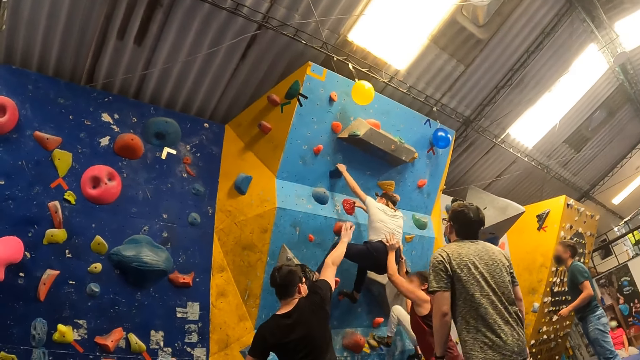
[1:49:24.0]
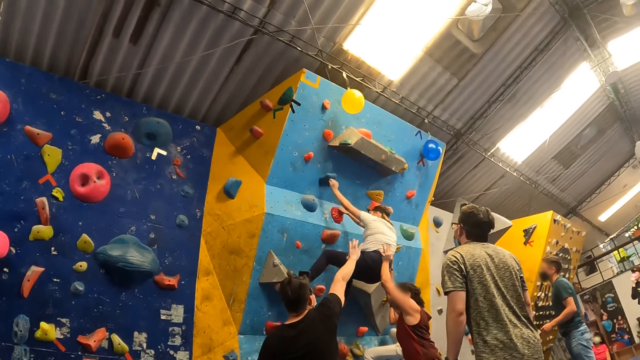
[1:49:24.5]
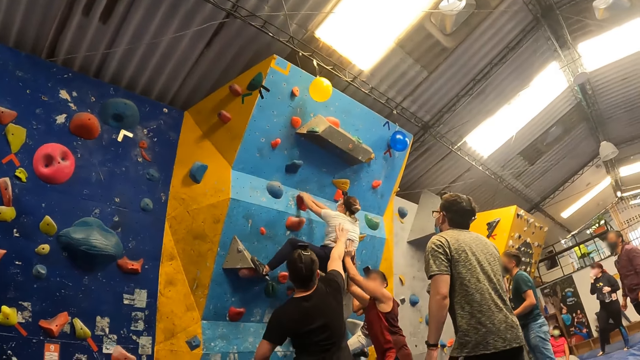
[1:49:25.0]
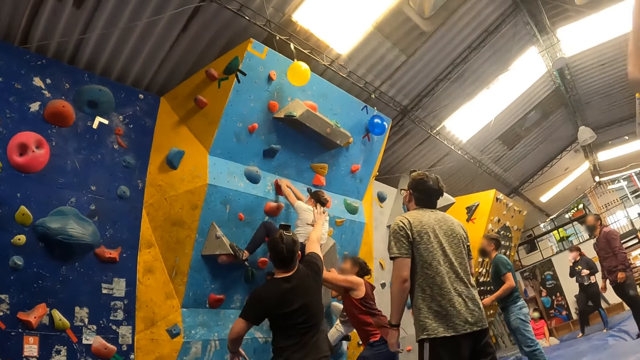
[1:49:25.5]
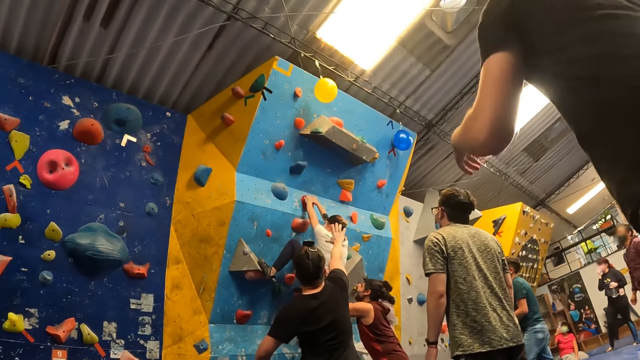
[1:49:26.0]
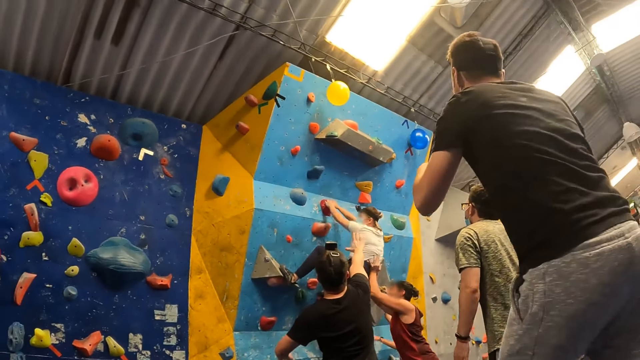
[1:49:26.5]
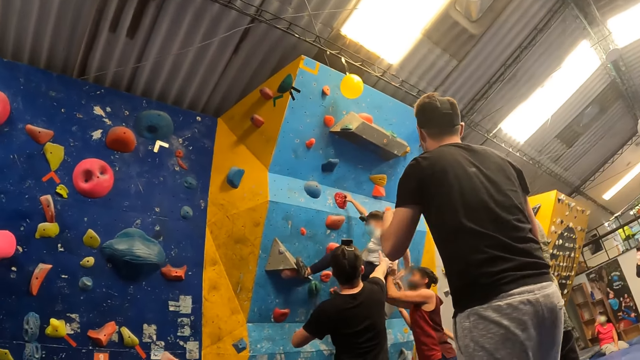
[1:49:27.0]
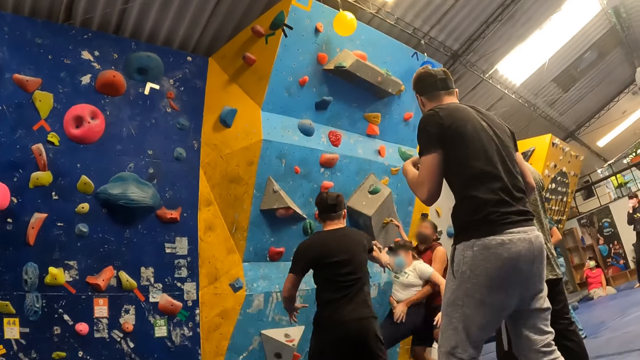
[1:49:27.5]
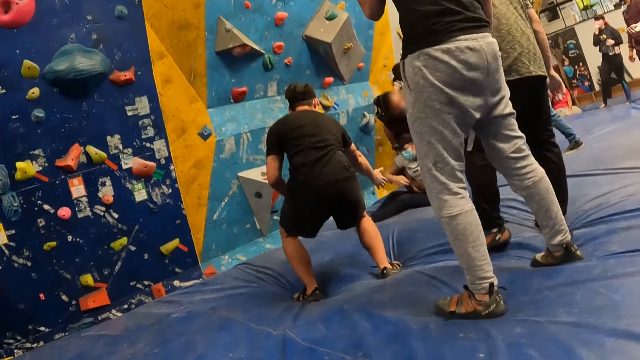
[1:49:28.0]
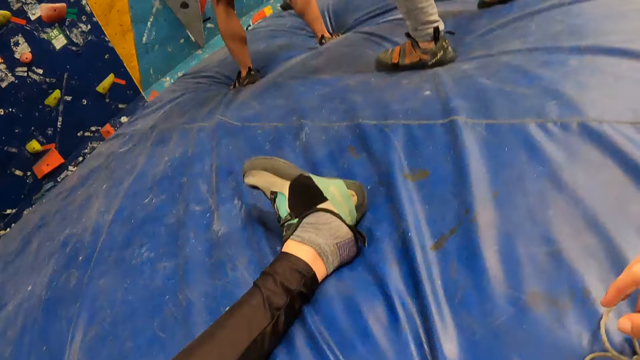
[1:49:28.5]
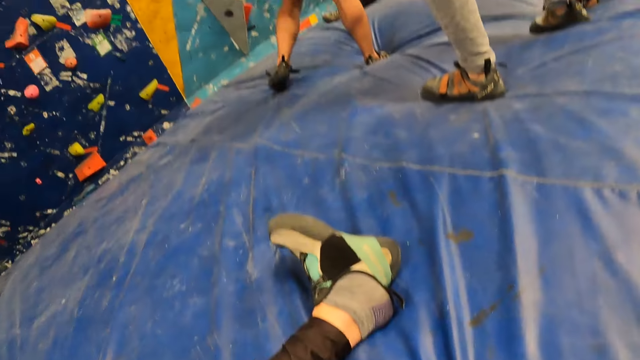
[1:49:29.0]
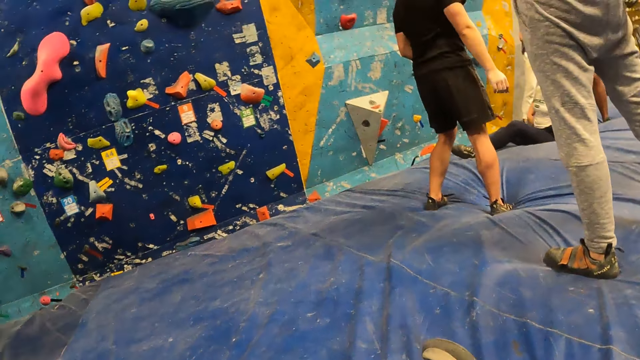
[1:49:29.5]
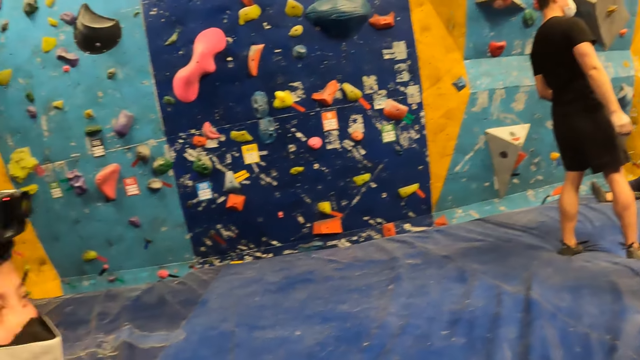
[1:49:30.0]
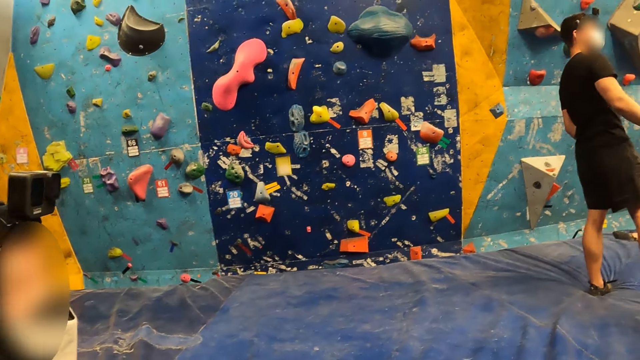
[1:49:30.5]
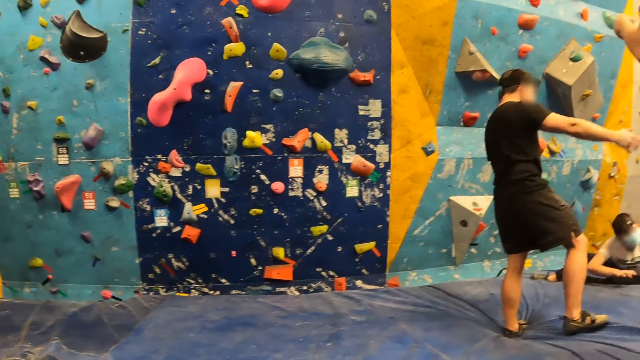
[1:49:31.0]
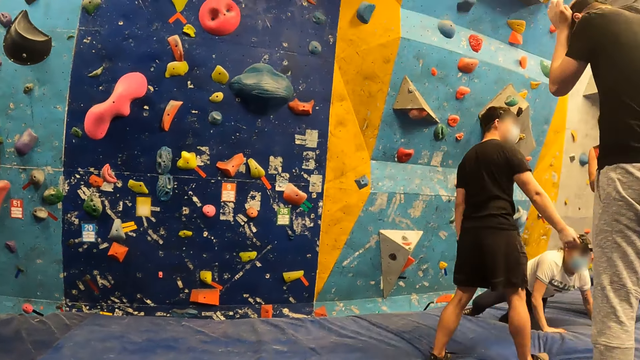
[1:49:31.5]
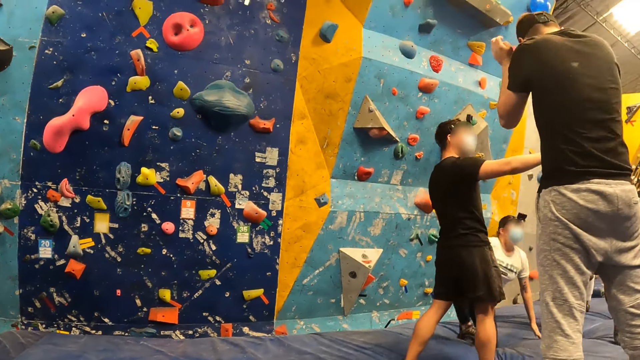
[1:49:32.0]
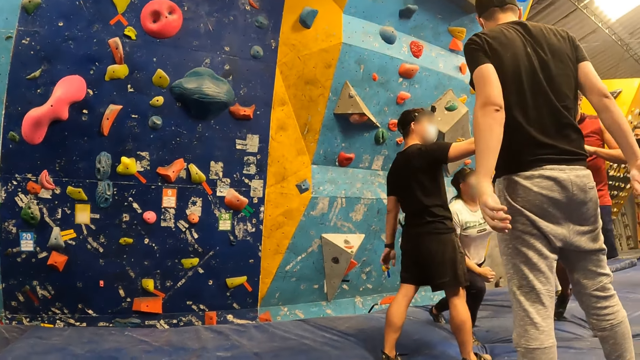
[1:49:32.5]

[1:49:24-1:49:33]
The woman falls from the bouldering wall. An instructor walks to the bouldering wall. Another woman falls from the bouldering wall.

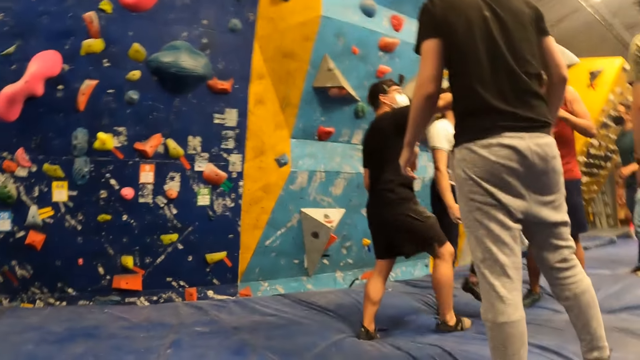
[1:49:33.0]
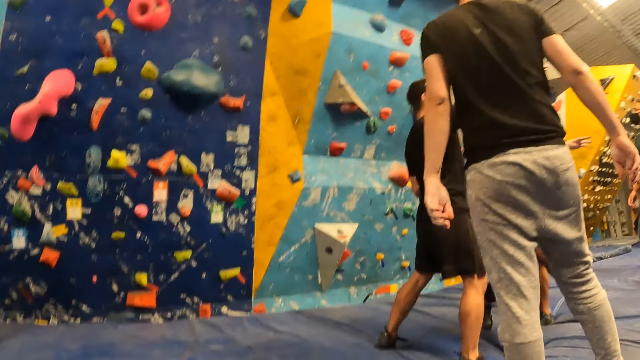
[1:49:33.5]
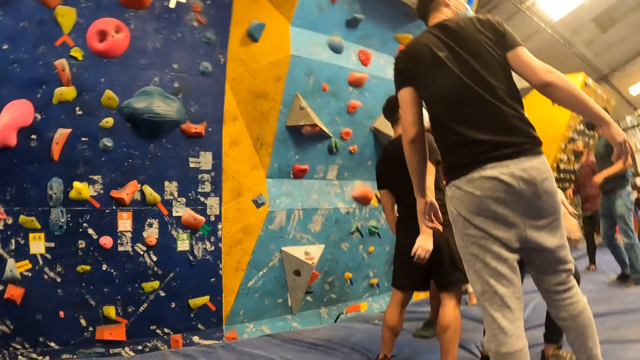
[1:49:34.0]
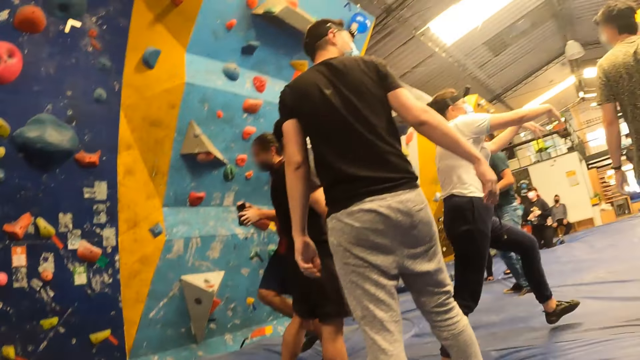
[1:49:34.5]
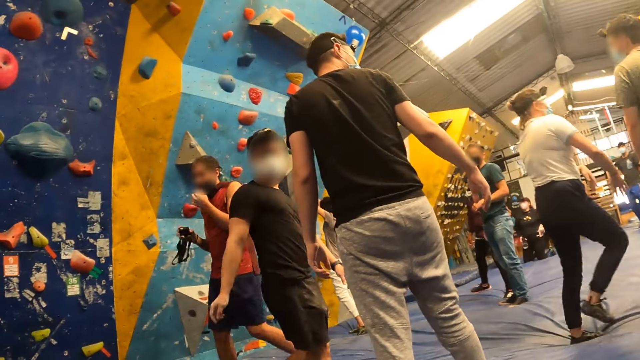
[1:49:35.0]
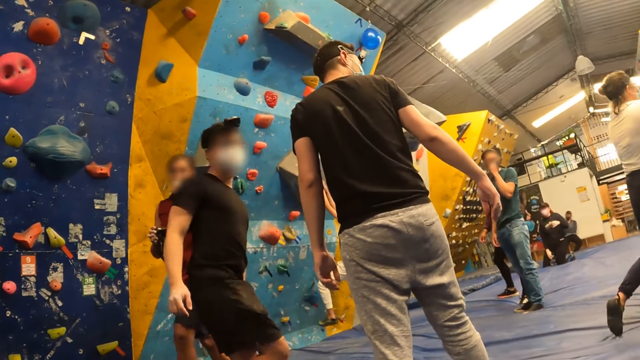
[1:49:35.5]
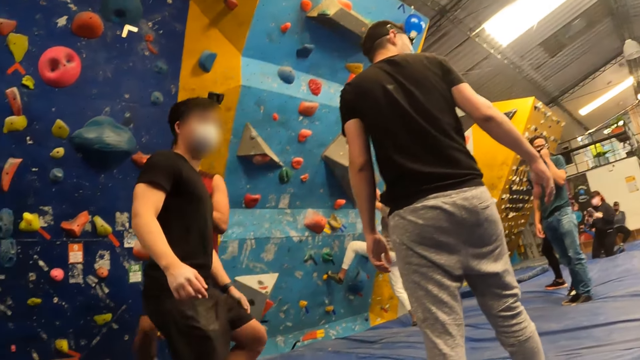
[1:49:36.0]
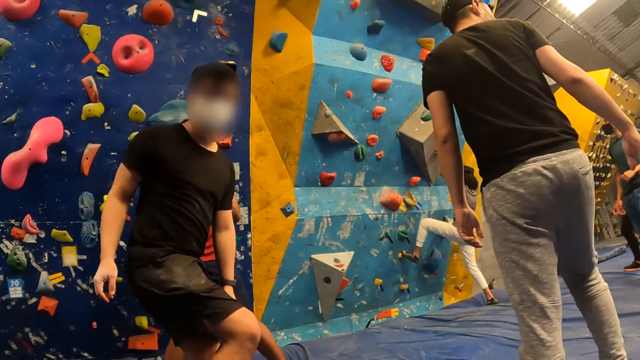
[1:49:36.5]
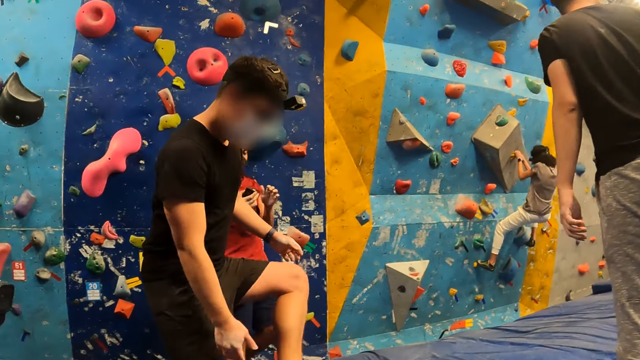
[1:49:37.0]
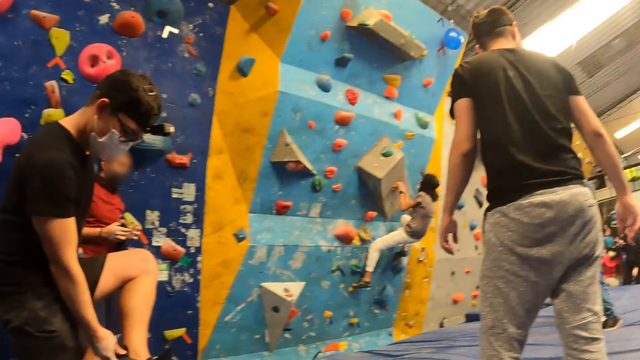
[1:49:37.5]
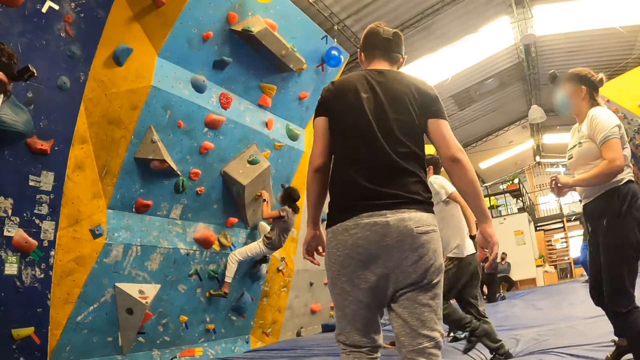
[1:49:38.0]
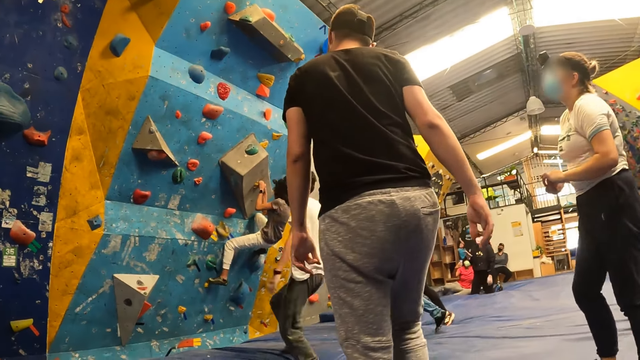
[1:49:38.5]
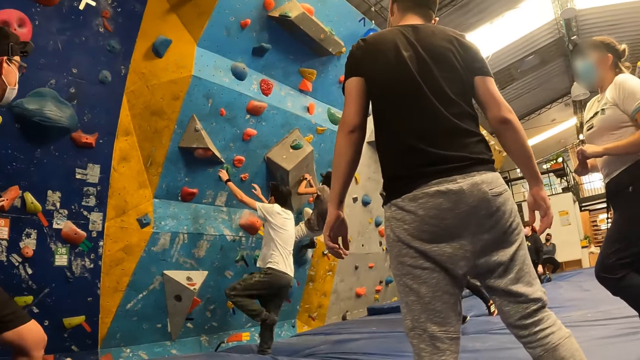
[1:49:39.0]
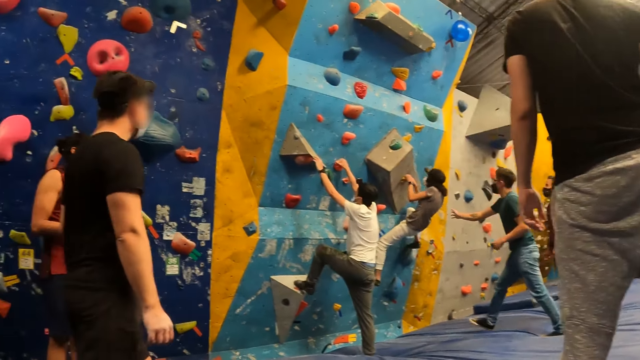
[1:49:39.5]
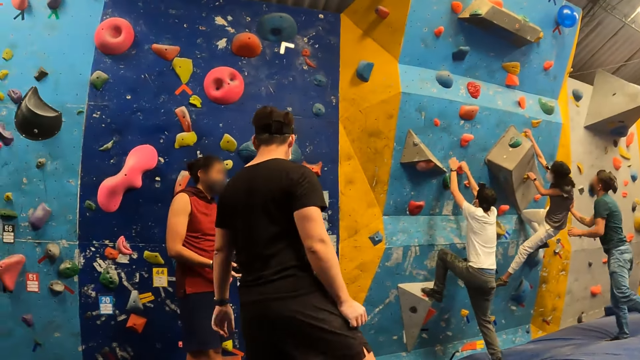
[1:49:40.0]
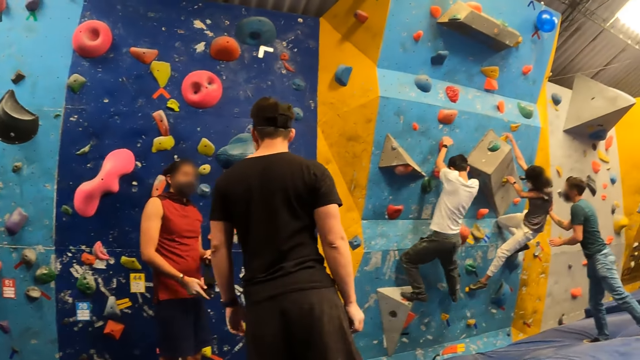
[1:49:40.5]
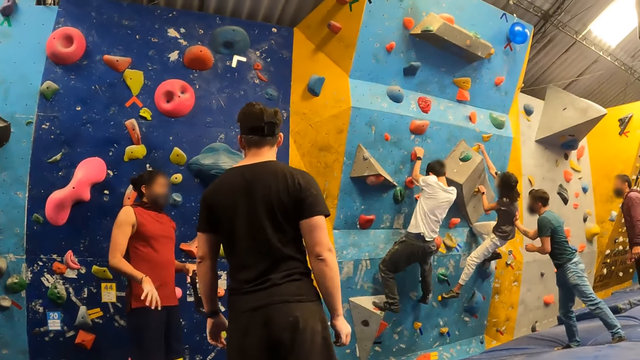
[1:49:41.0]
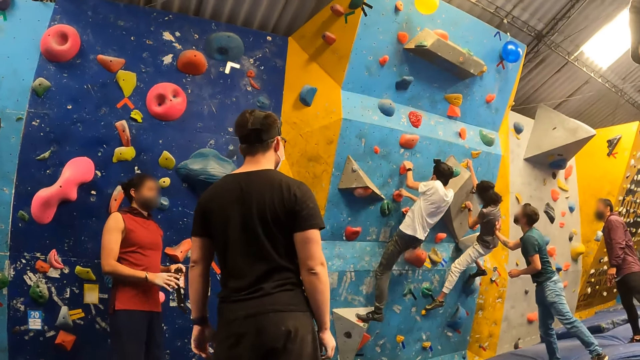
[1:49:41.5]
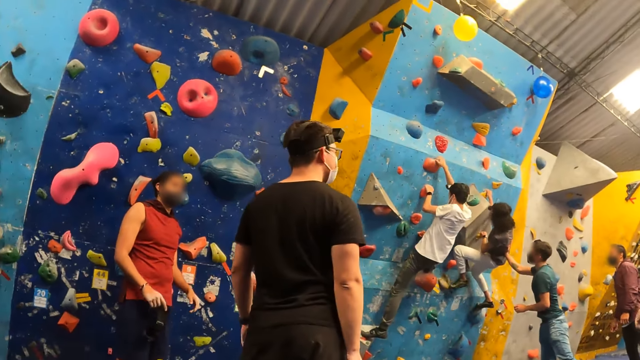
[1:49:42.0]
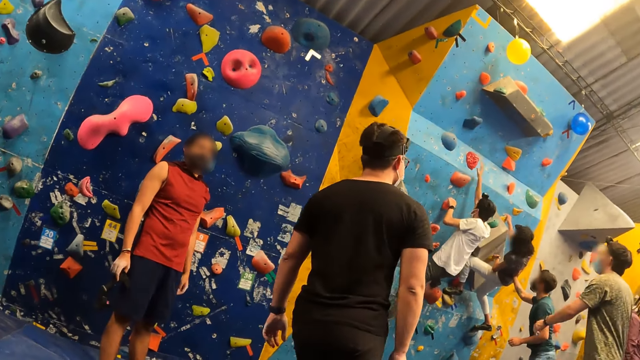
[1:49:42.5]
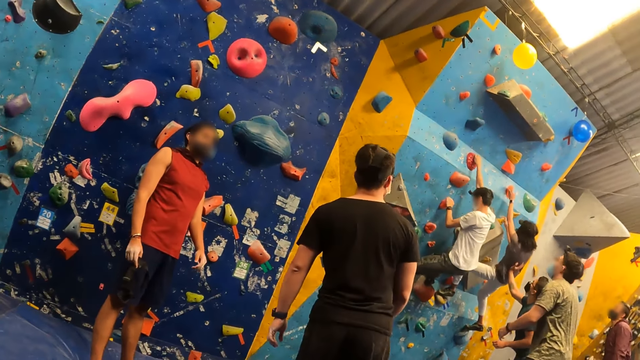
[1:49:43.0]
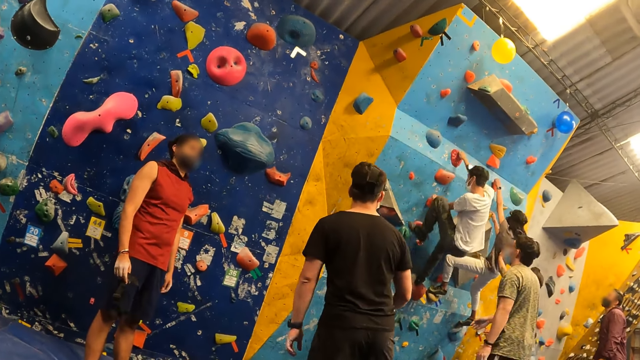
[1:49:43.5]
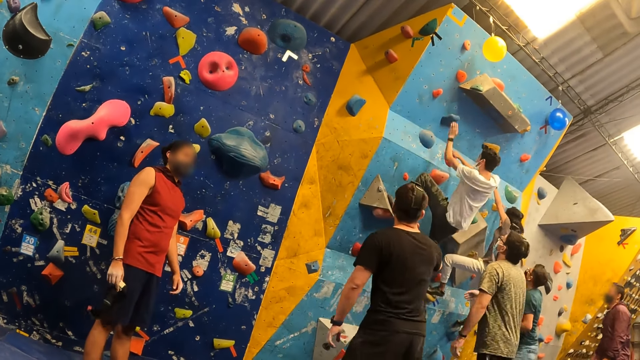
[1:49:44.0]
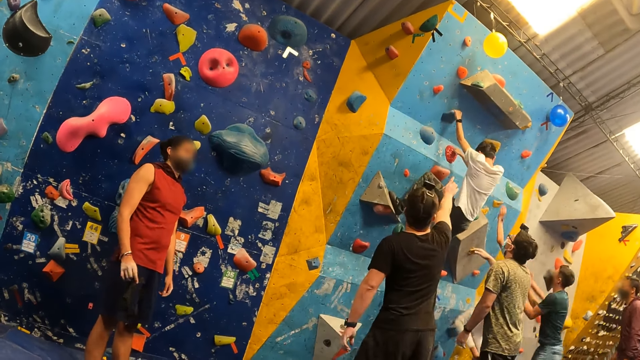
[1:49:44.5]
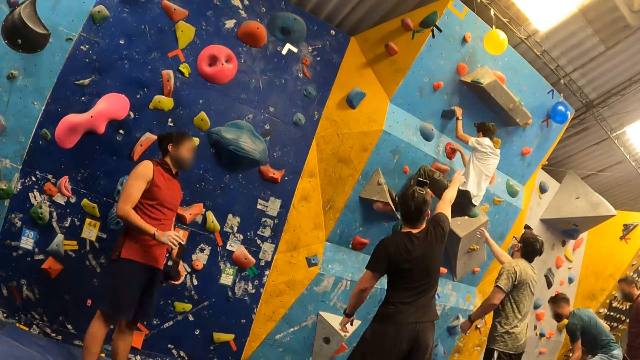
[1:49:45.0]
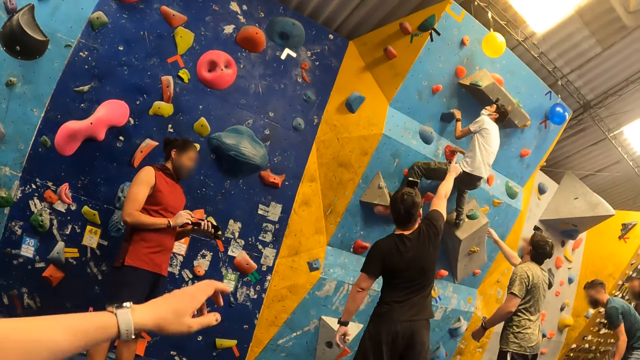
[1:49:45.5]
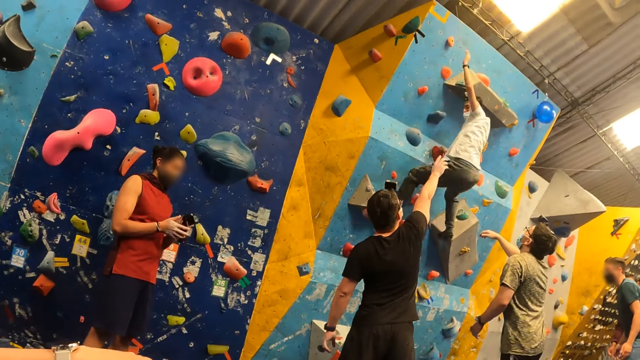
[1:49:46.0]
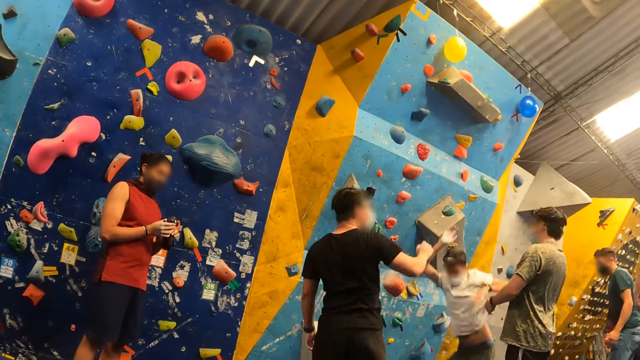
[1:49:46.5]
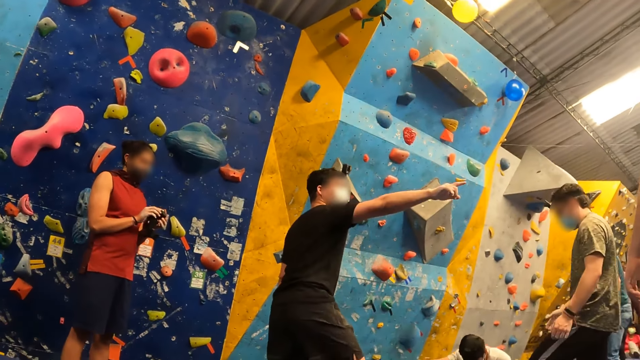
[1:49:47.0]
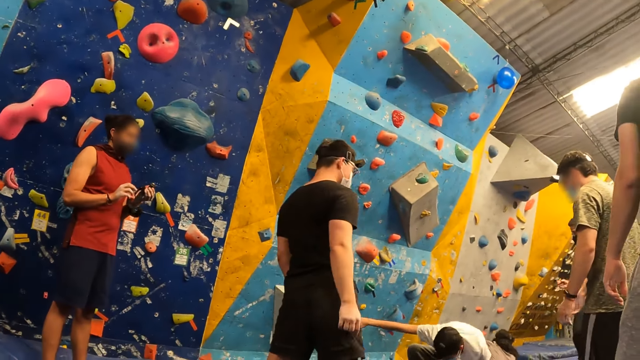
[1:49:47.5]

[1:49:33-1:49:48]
The woman climbs the bouldering wall. The camera wearer points with his hand. A man climbs the bouldering wall. The instructor instructs the woman up the bouldering wall. Two other instructors instruct the man up the bouldering wall. The woman falls from the bouldering wall. The man hits the balloon with his left hand and falls from the bouldering wall.
